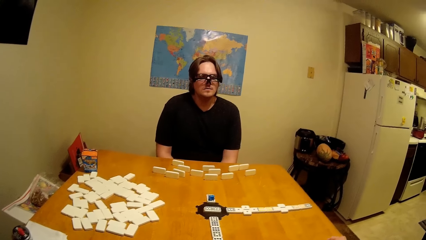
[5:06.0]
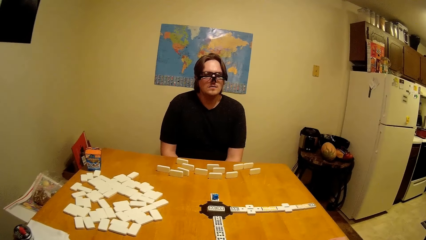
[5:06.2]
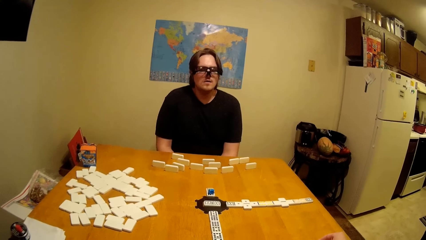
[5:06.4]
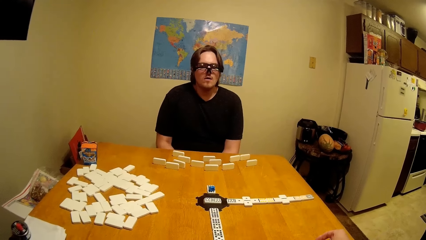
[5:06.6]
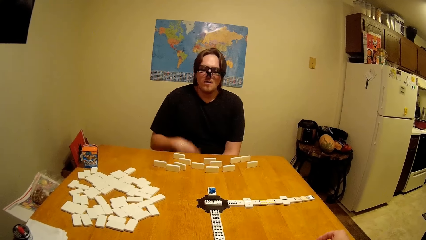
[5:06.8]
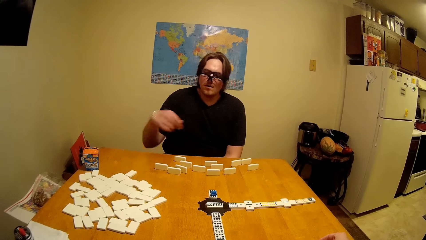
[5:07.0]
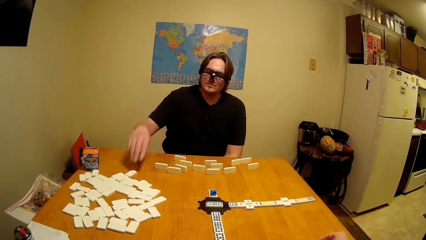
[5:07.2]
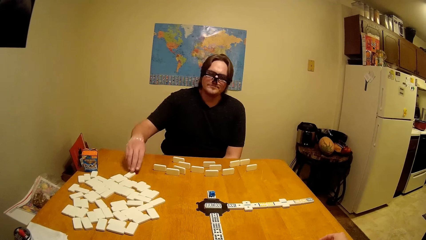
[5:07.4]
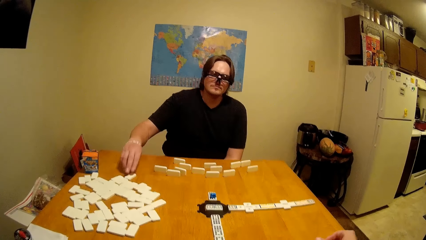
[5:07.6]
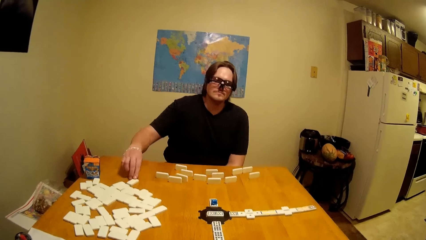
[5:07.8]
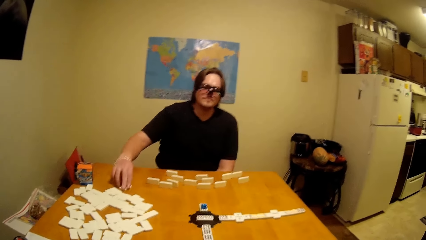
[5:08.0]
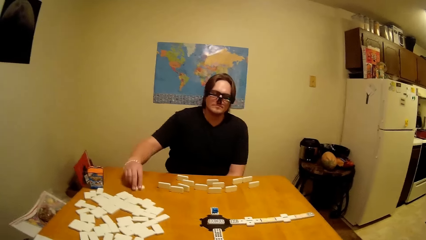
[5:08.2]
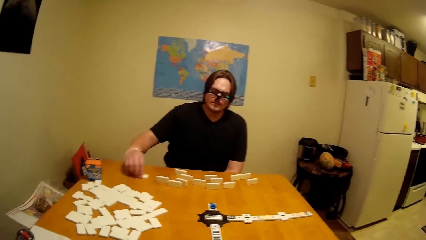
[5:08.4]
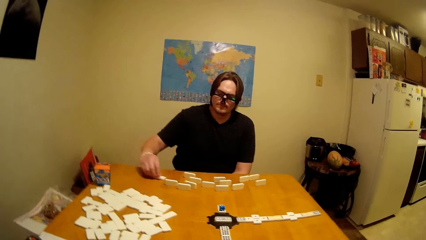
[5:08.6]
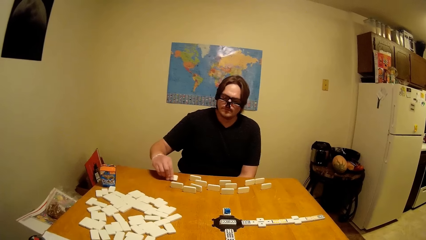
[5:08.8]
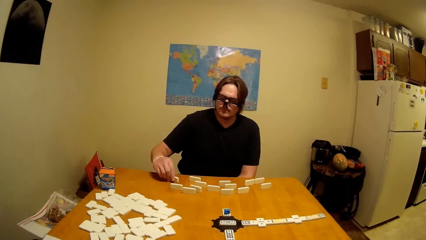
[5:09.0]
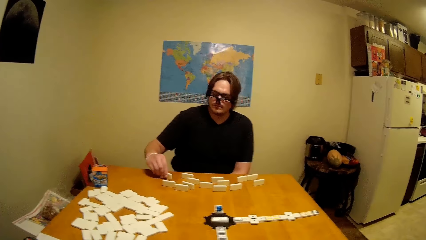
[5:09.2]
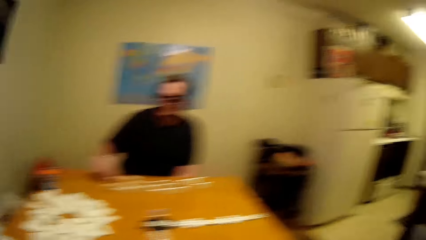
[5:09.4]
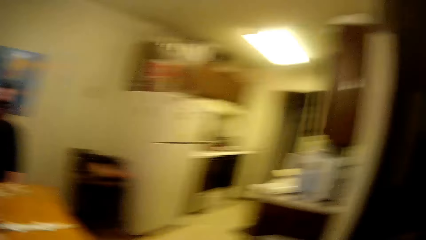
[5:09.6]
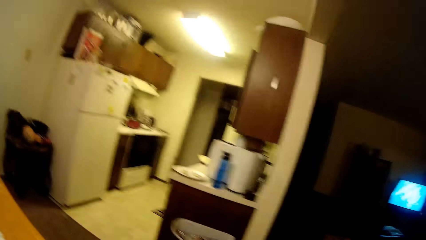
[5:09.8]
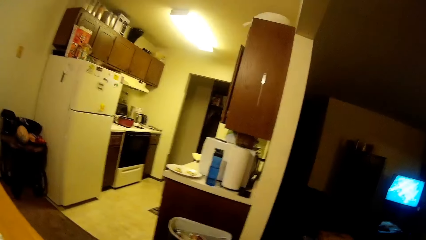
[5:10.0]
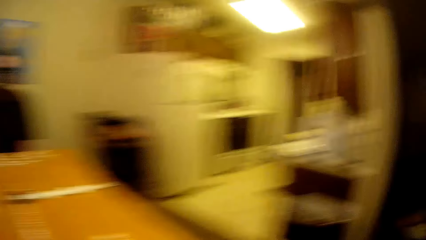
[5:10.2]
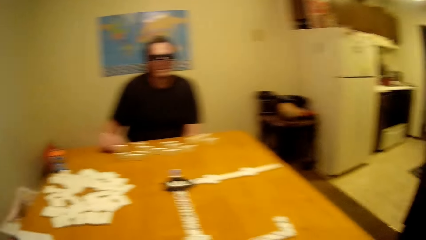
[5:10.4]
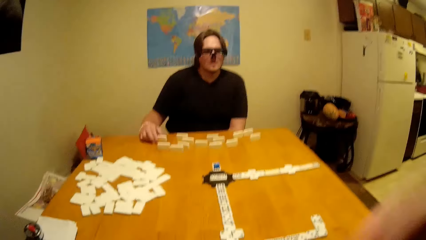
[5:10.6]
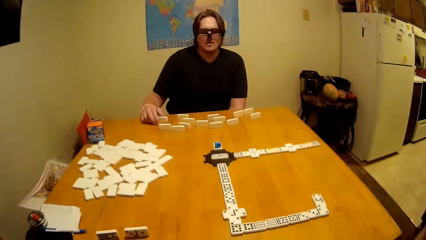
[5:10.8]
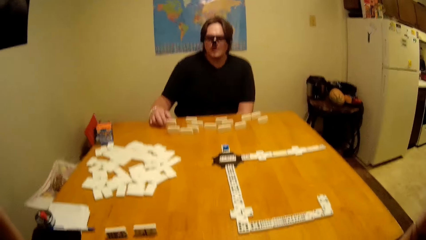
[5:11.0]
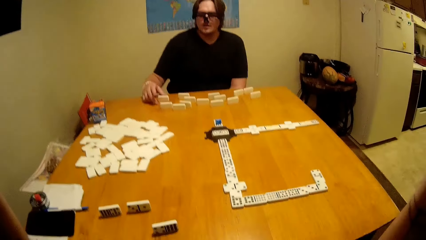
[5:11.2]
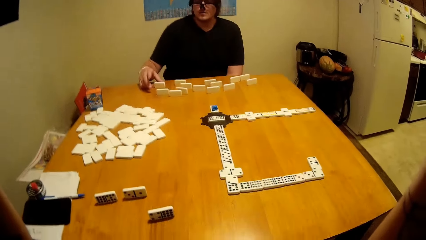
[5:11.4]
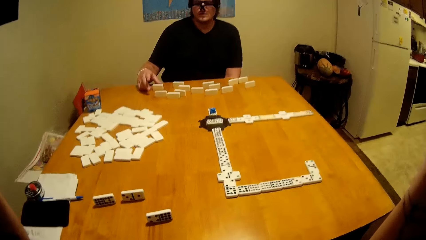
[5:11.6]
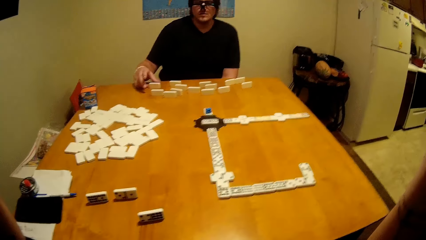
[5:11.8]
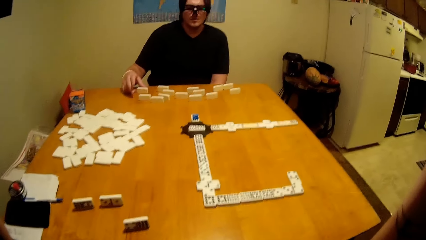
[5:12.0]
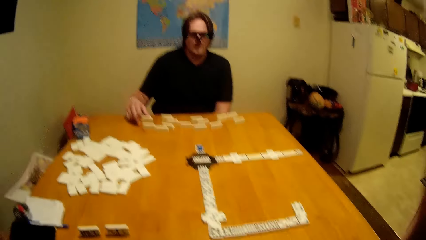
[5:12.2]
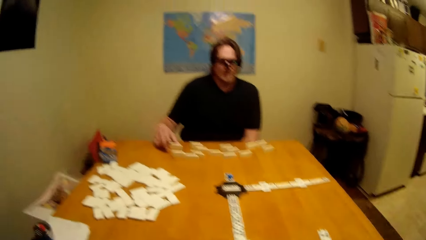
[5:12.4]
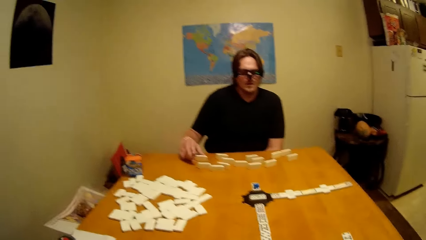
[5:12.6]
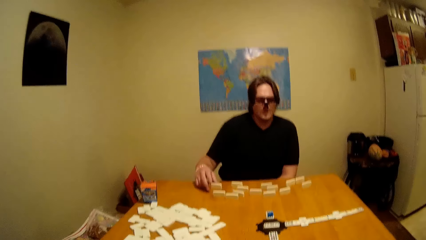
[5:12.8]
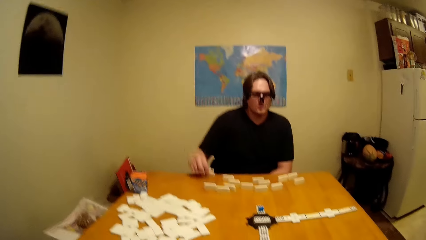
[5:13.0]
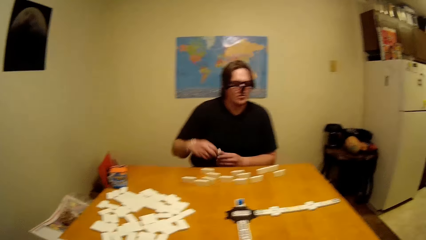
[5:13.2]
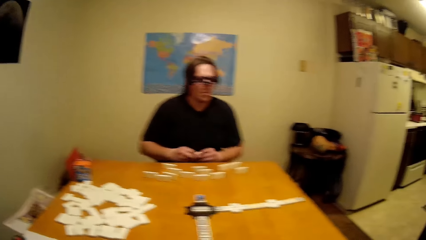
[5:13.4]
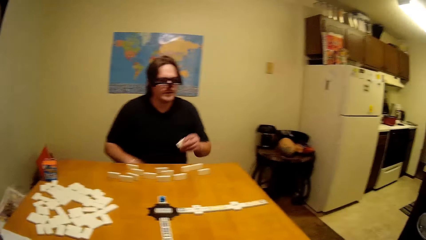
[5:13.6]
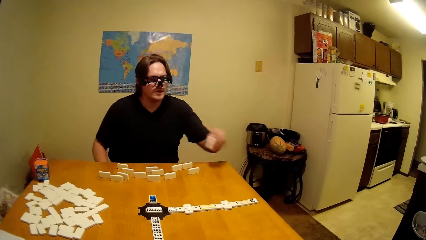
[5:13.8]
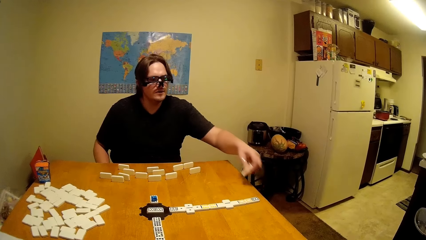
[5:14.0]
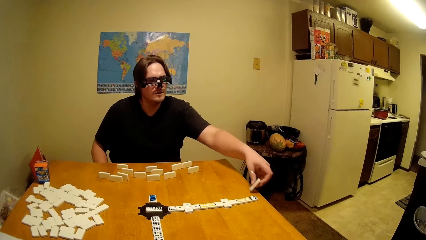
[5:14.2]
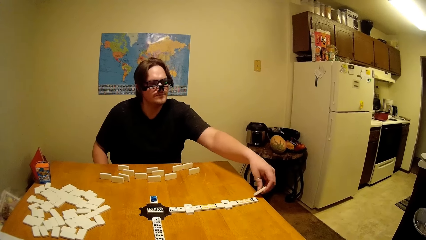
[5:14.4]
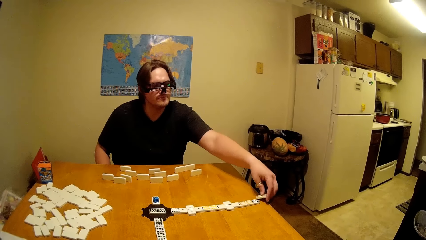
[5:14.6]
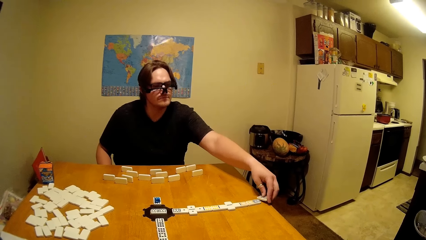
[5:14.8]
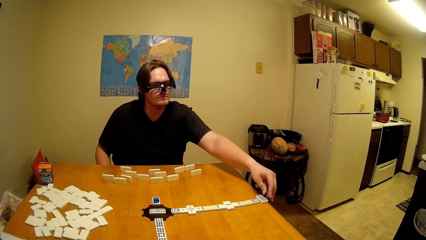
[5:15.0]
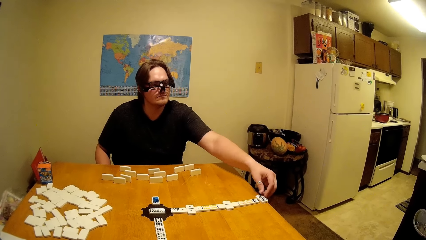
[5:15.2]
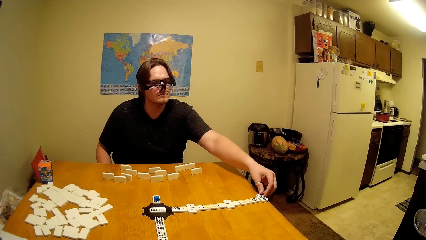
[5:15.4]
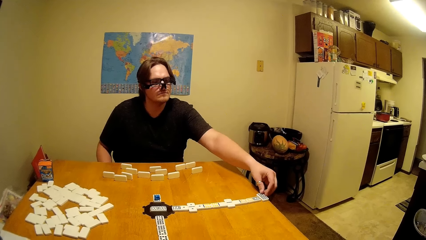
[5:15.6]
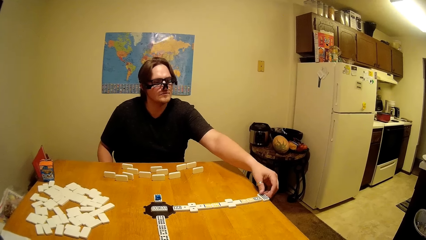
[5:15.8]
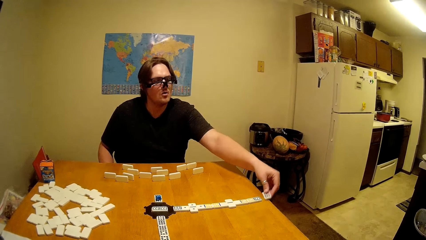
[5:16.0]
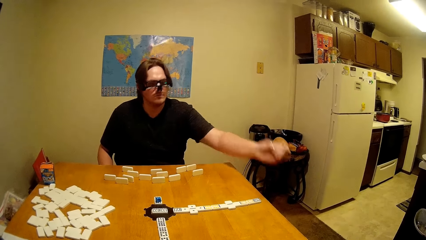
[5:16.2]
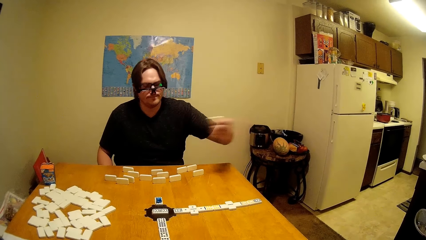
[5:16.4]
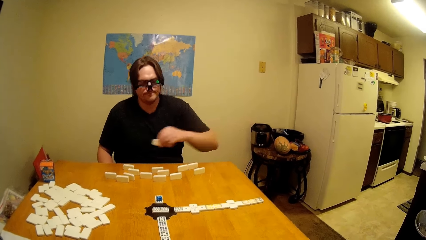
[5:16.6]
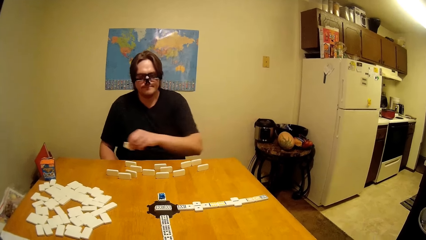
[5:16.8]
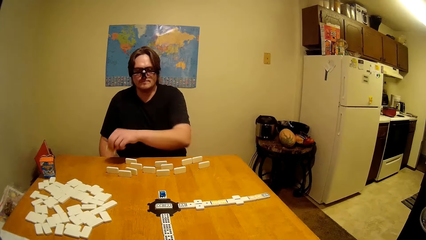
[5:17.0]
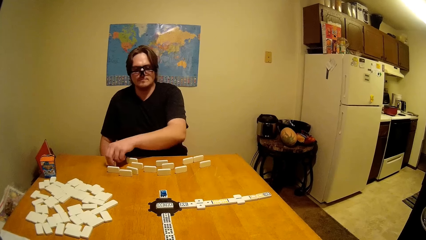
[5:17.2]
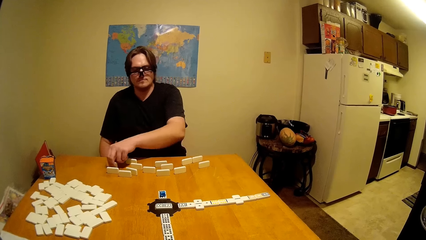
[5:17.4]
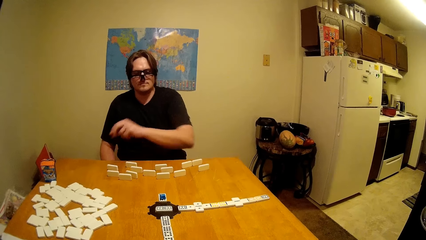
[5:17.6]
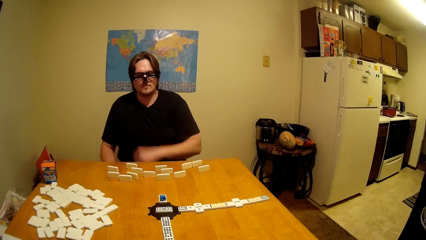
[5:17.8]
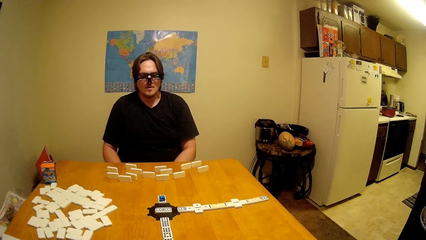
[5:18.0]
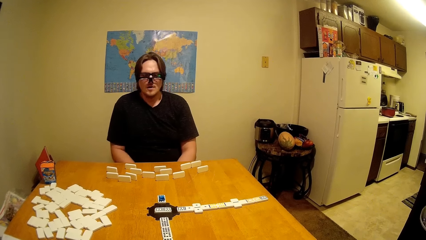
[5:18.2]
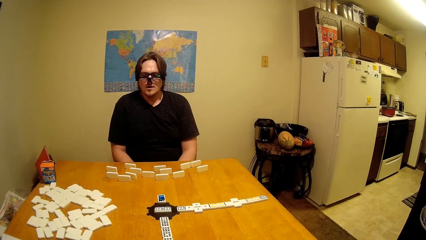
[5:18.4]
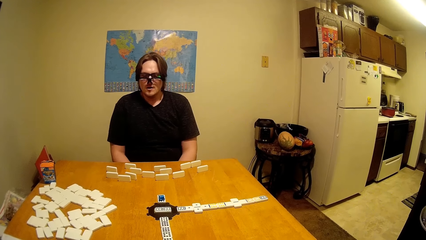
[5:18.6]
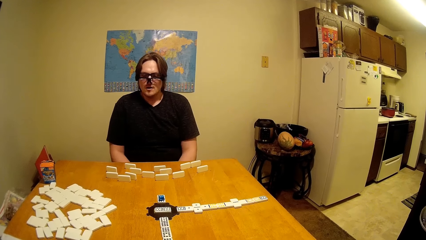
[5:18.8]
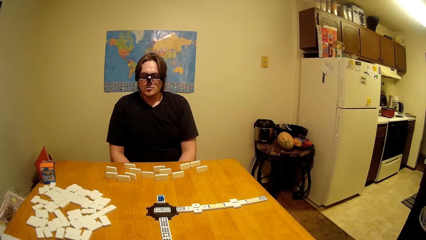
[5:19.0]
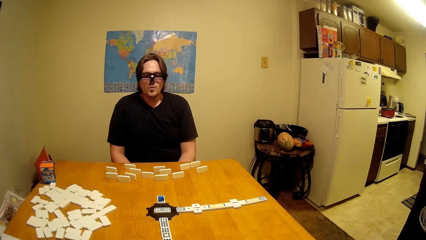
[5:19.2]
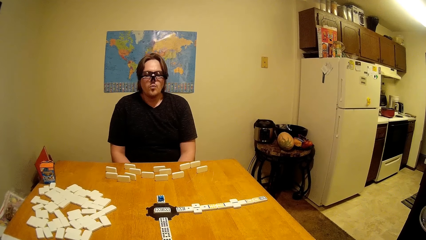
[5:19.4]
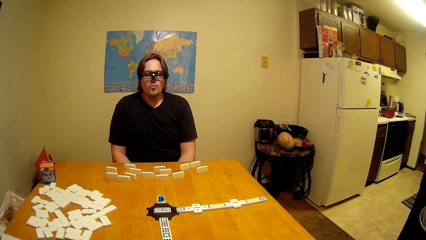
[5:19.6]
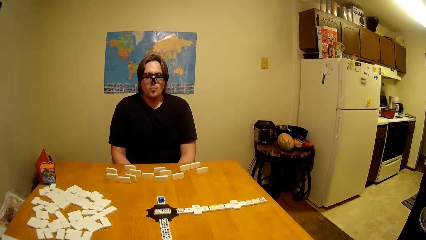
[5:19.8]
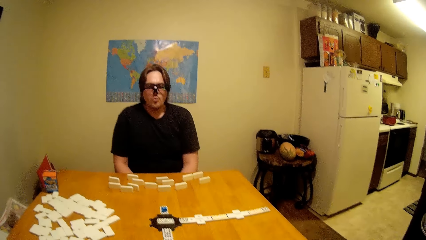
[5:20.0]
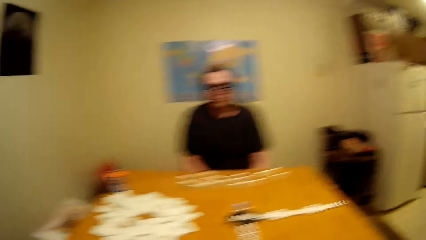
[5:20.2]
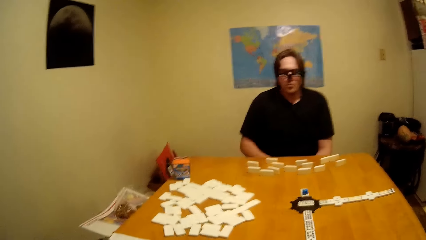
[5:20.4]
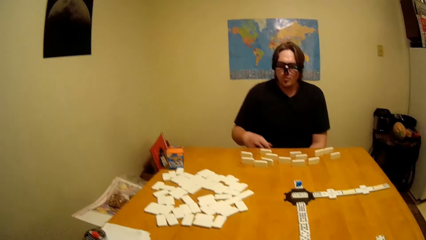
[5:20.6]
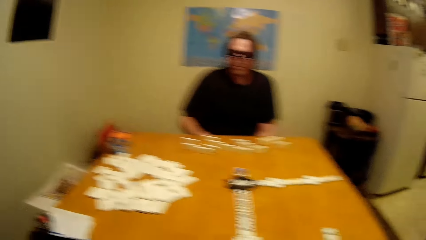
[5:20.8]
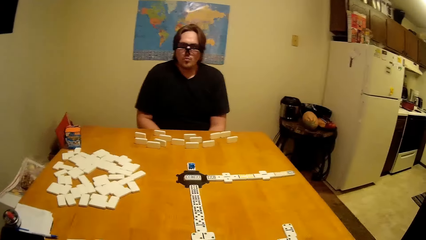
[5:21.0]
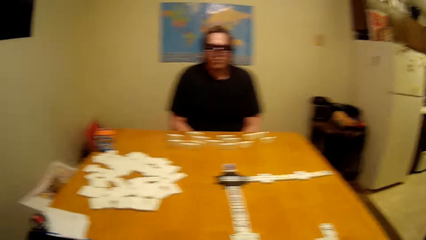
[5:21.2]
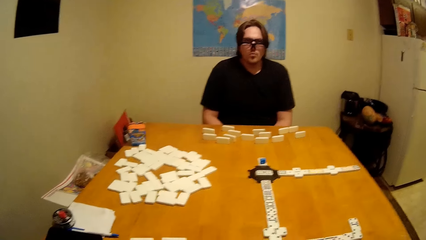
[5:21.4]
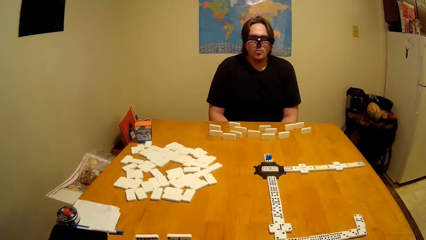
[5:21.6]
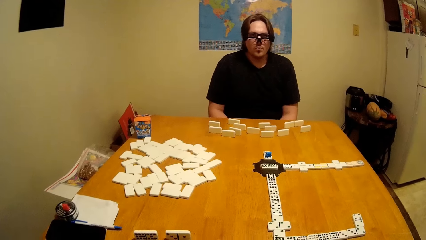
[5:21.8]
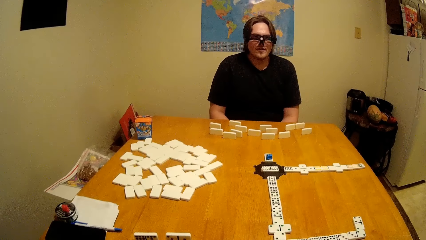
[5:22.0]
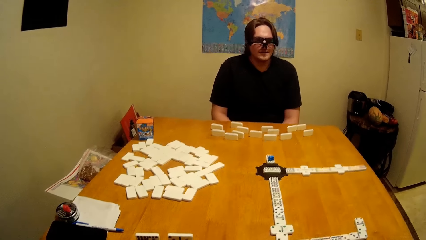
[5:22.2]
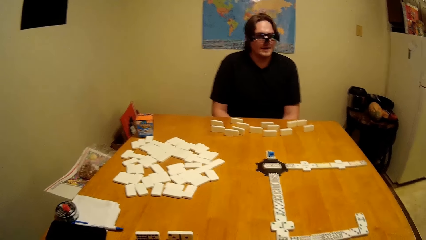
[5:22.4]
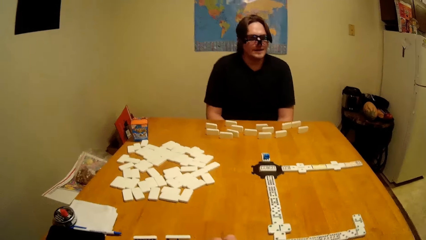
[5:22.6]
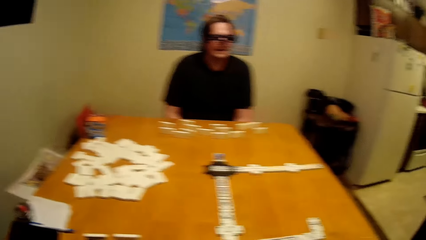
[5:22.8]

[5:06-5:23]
A man moves a dice on the table. The man picks the dice on the table, places the dice on the table, arranges the dice on the table, picks the dice on the table and places the dice on the table.
